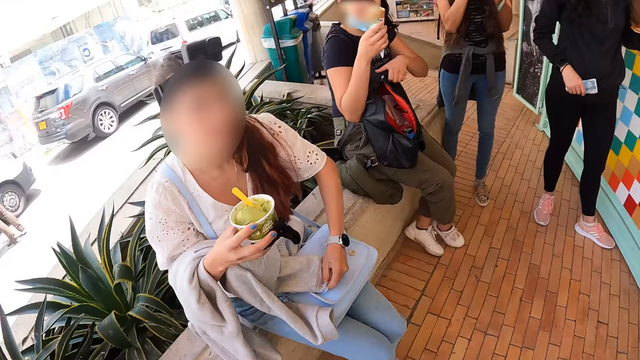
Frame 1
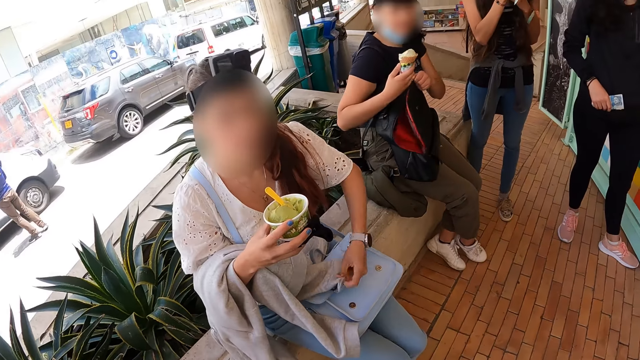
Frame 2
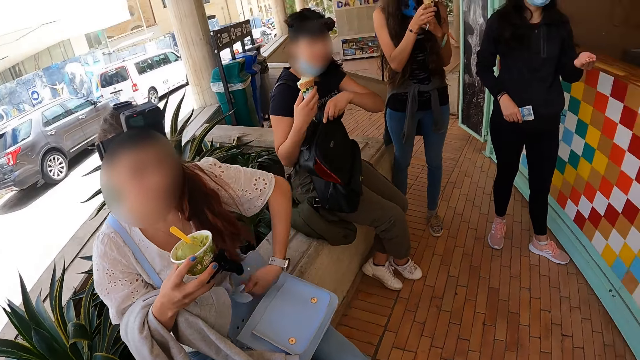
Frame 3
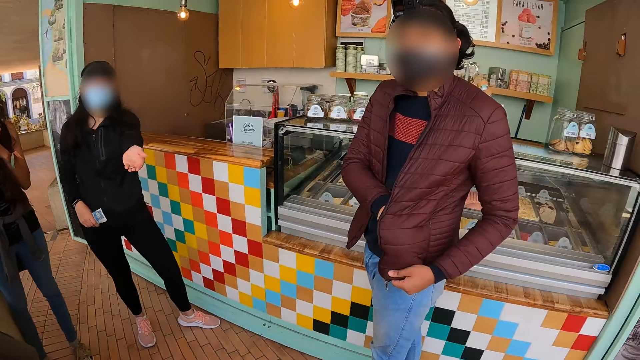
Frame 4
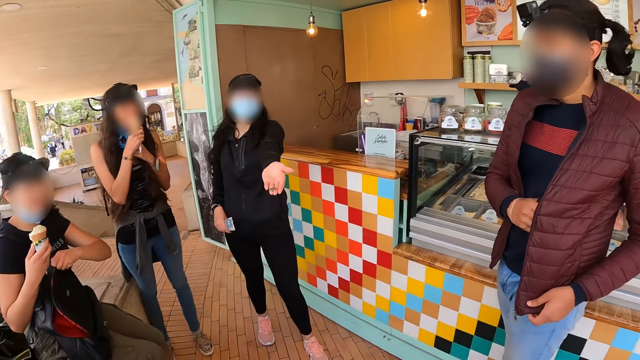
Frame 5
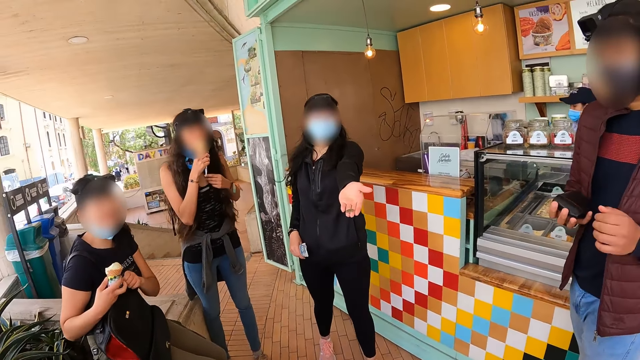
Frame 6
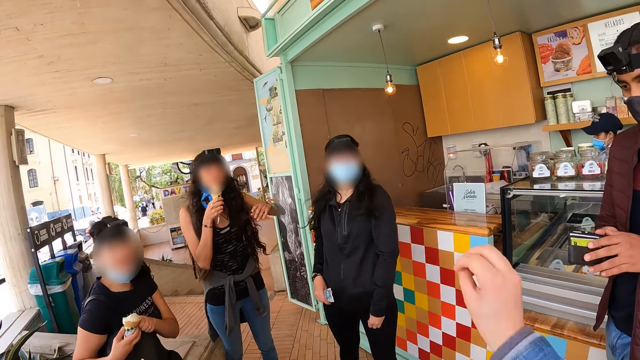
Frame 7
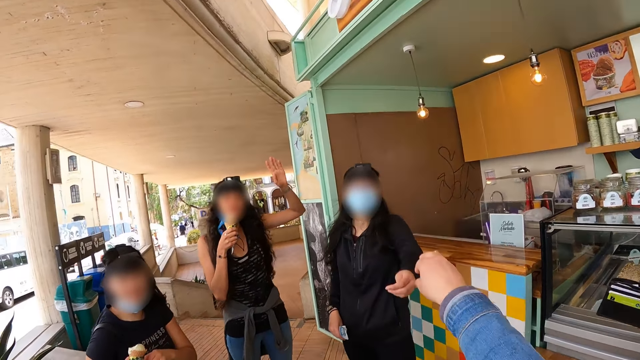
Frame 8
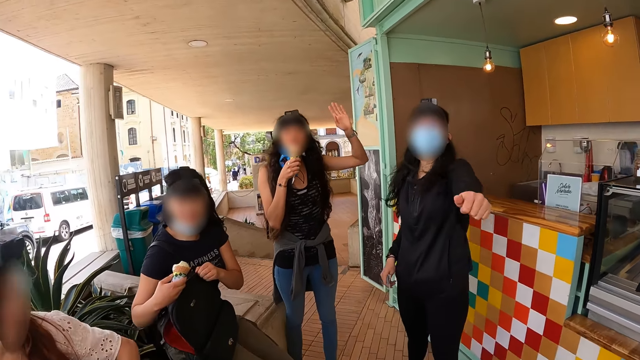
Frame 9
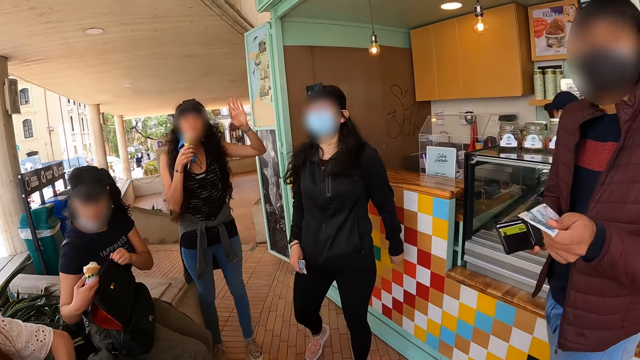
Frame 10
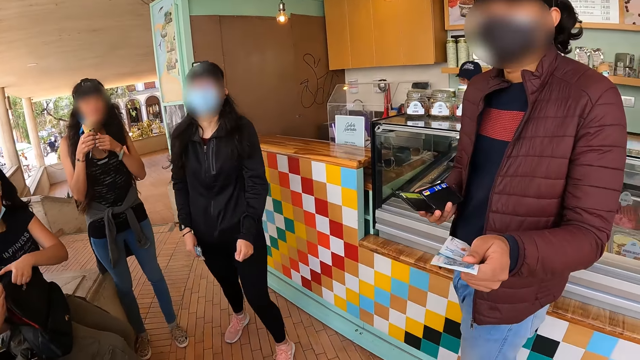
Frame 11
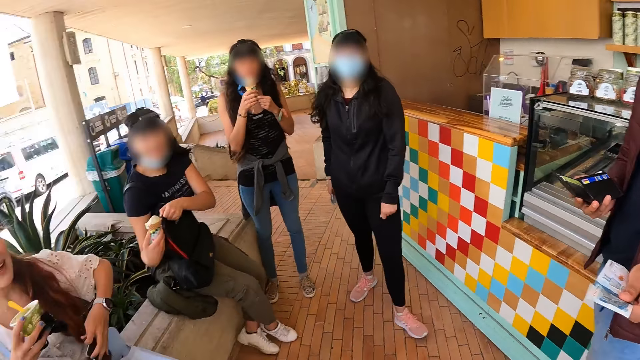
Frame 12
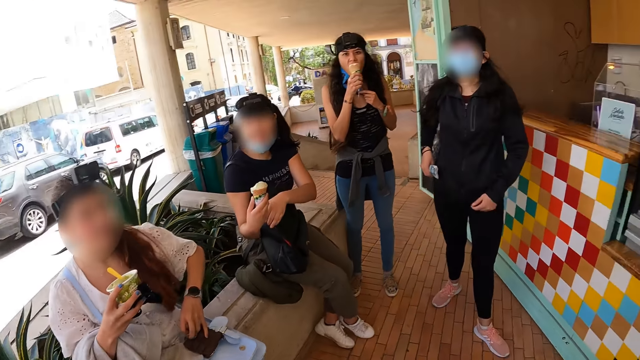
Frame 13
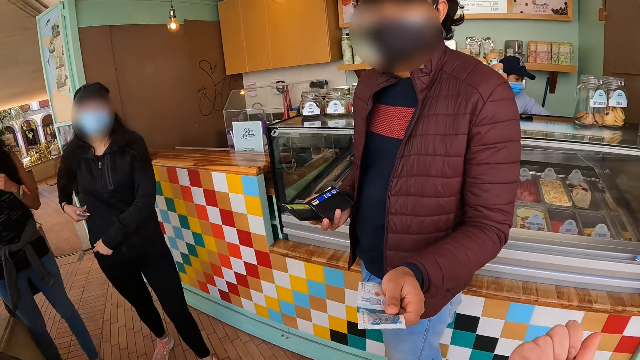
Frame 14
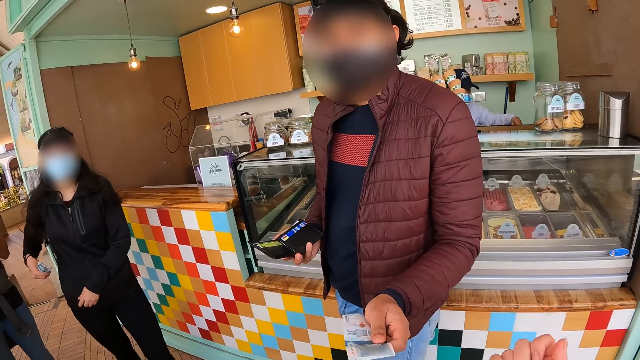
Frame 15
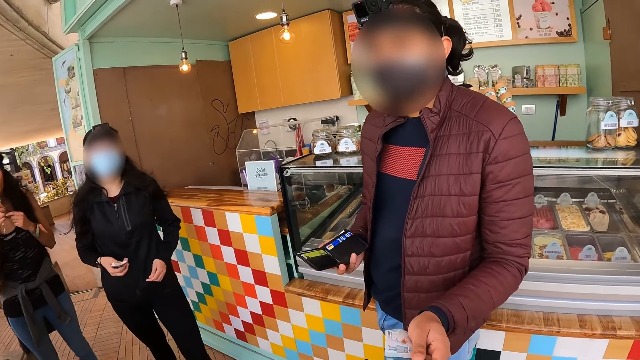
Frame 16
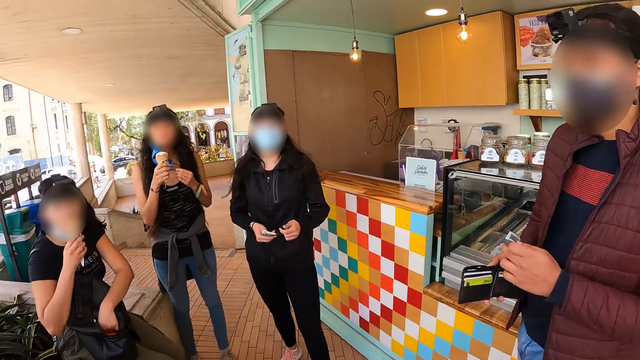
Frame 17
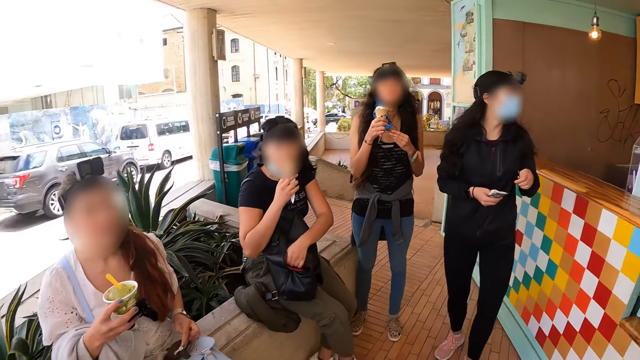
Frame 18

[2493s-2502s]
A lady stretches her hand to the camera wearer. A man takes out his wallet from his jacket. The camera wearer interacts with another lady. Another lady raises her hand up. The camera wearer interacts with another man. The first man holds a note in his hand from his wallet.

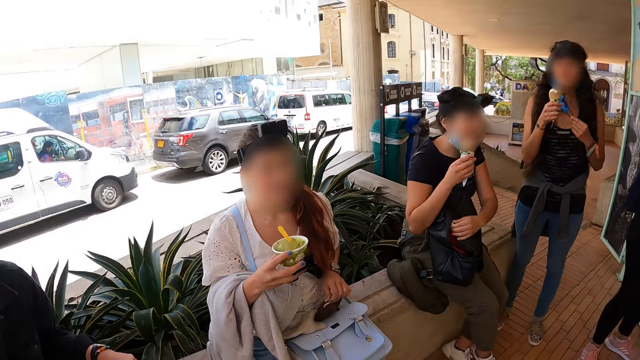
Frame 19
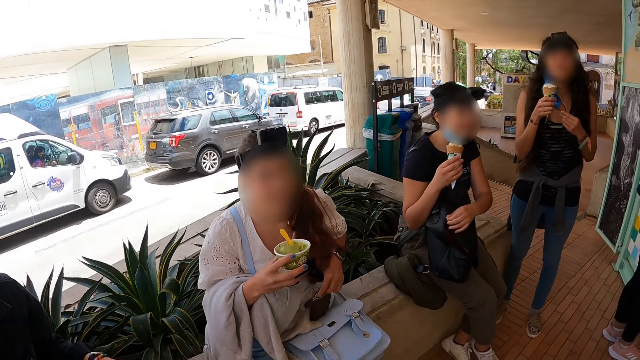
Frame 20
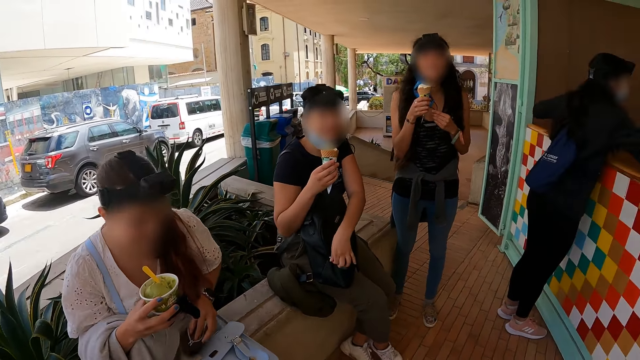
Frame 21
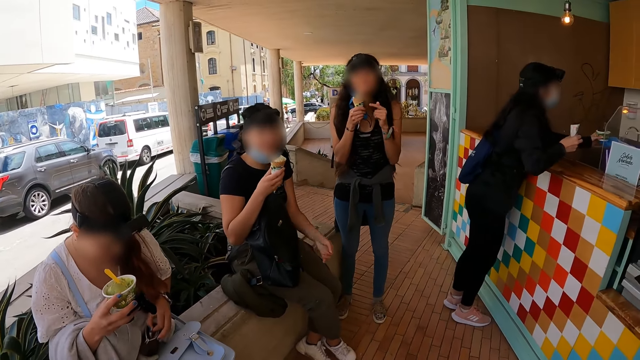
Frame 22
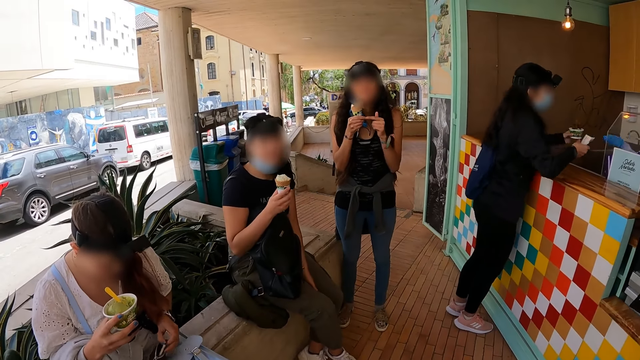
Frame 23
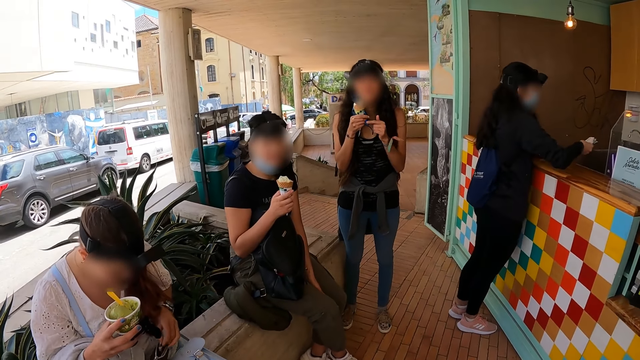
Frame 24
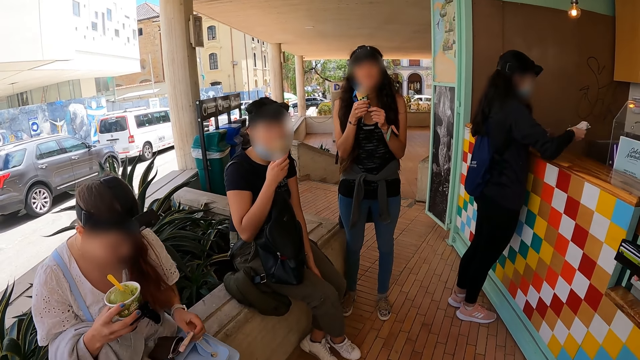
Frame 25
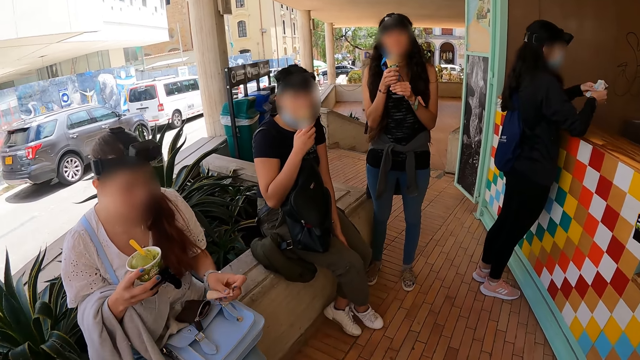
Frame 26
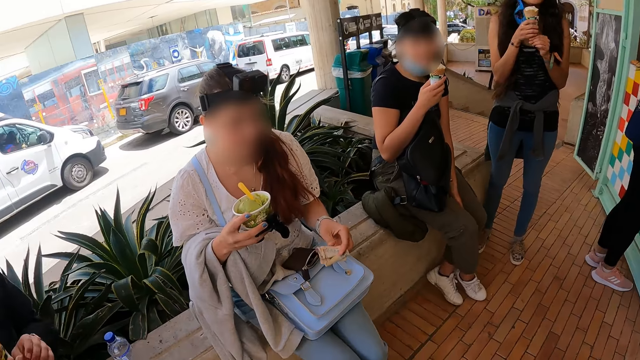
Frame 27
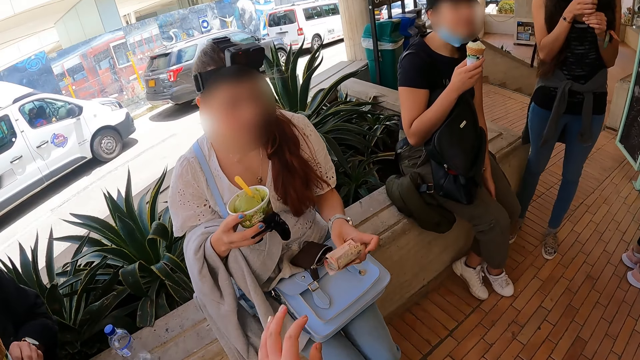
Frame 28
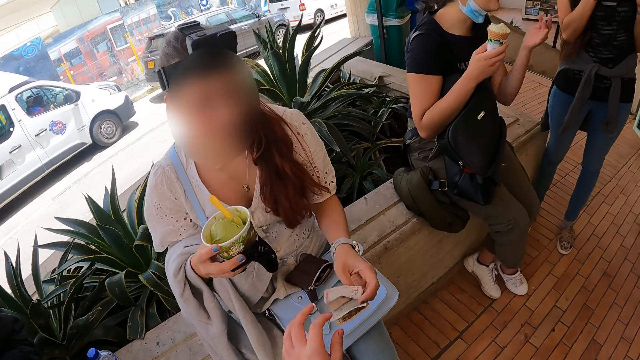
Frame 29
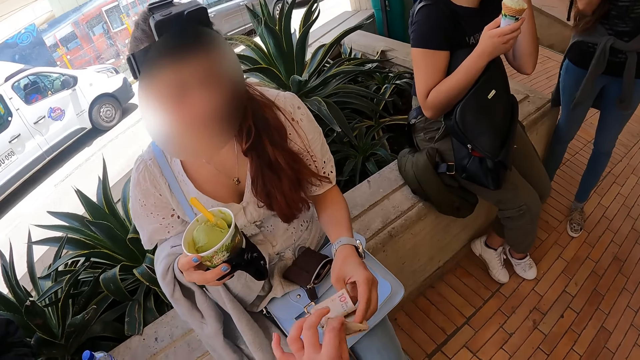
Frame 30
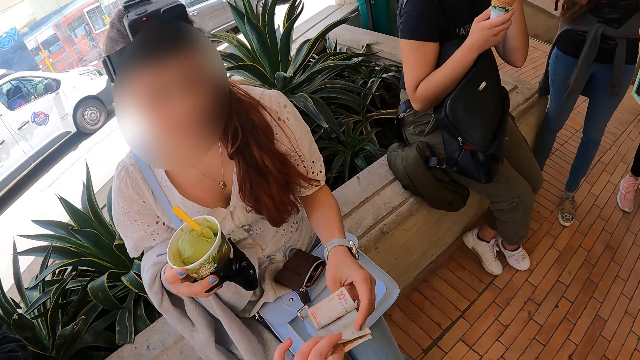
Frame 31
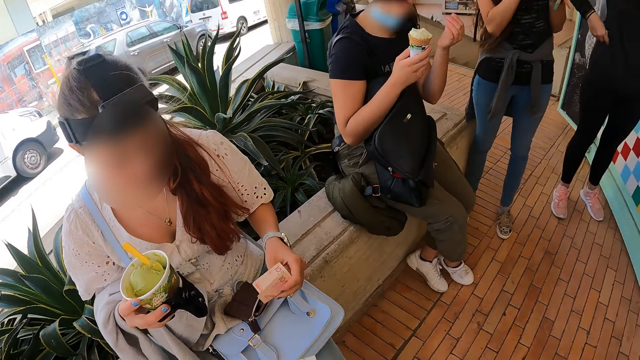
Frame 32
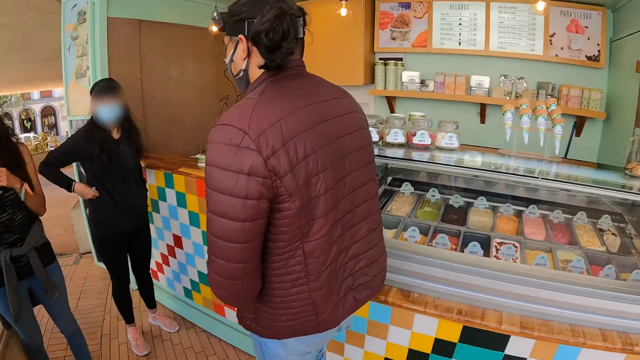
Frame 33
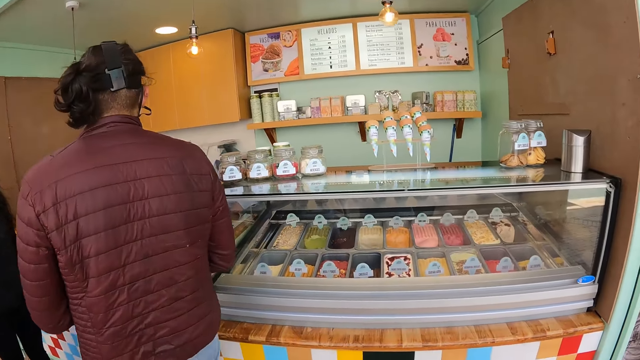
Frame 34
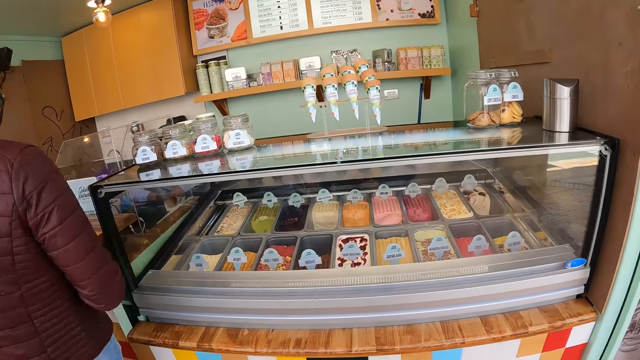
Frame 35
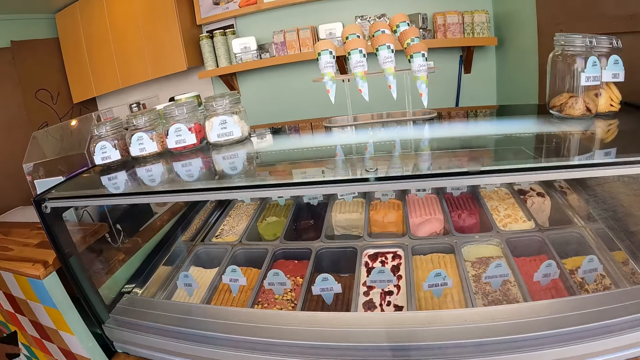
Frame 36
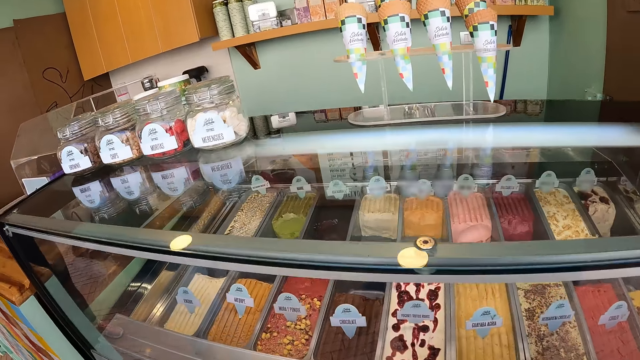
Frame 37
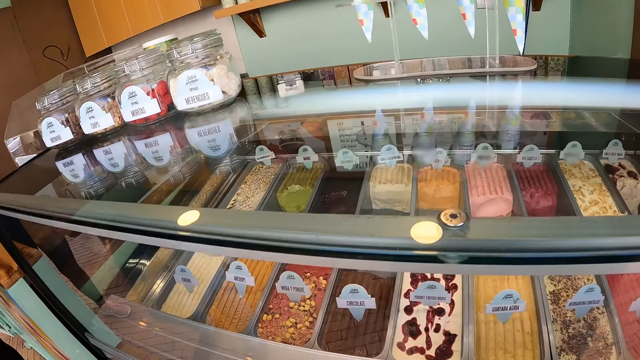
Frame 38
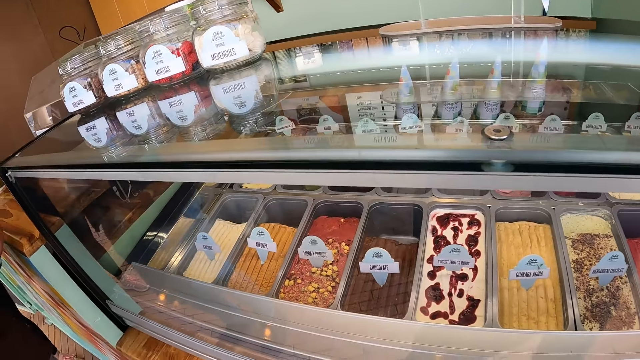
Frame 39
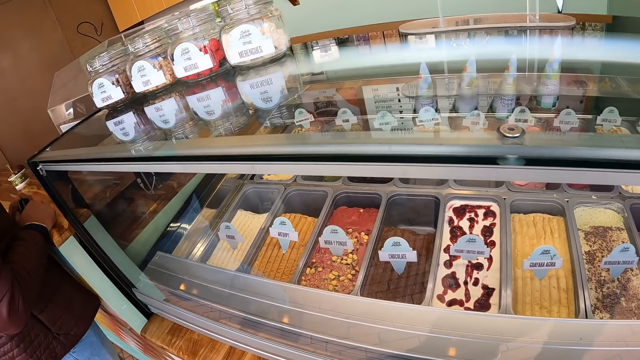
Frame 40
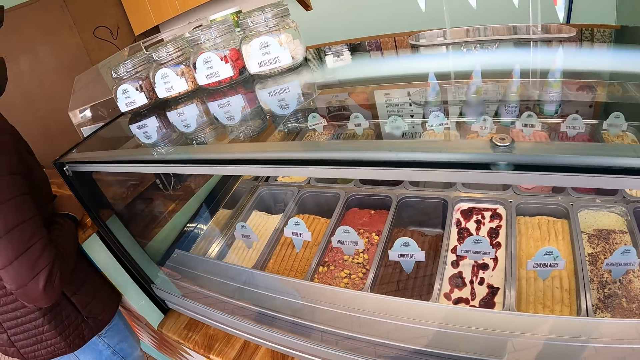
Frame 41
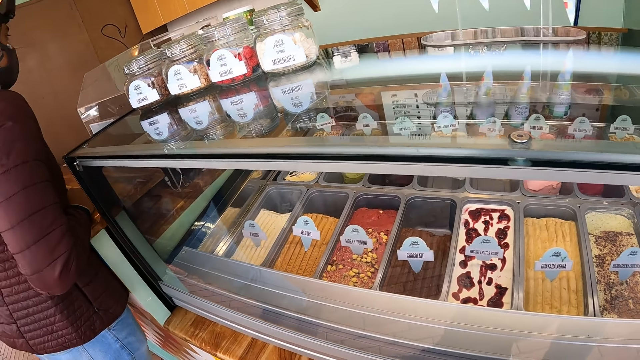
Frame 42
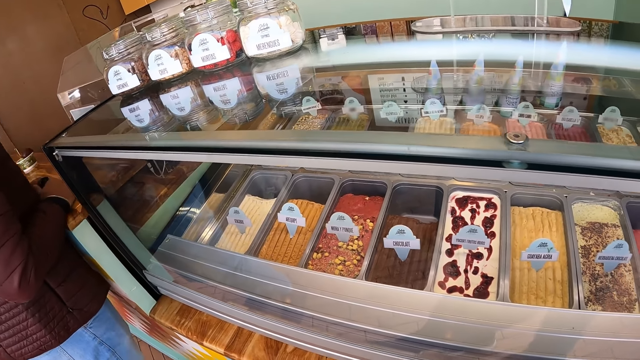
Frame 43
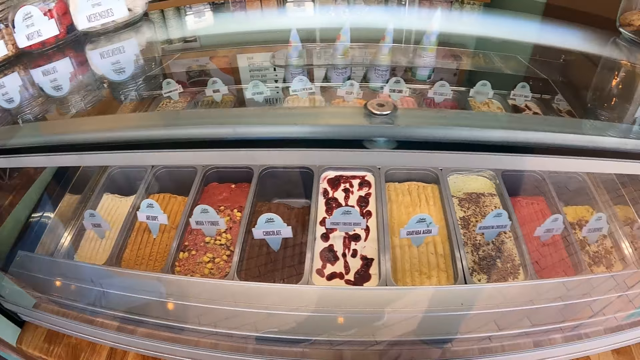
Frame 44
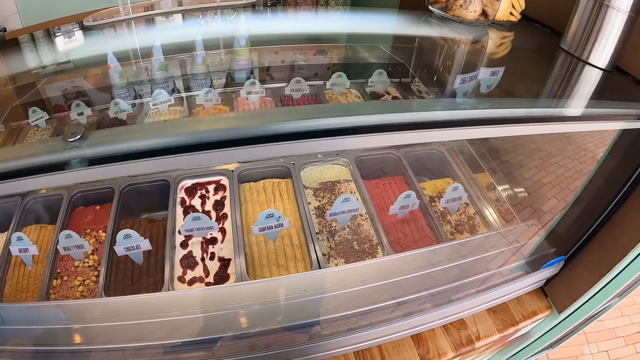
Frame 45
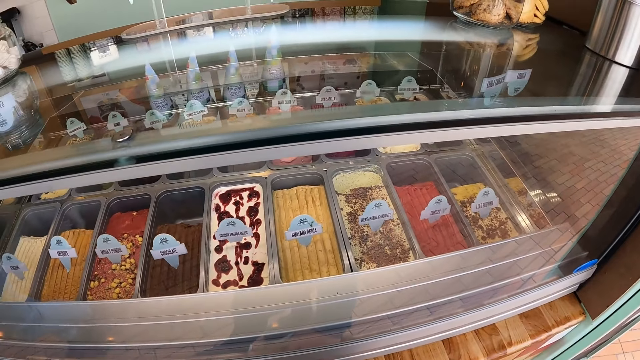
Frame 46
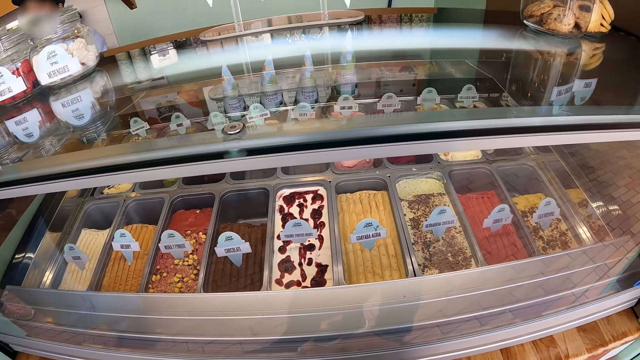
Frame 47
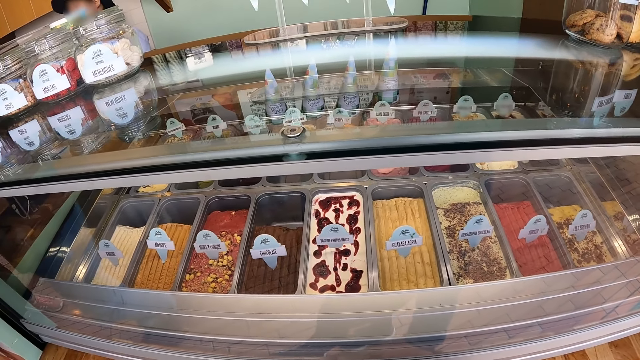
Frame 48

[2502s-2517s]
The camera wearer interacts with a lady. They interact with another lady. Another lady takes out a note from her purse and gives a man the note in her hand. The camera wearer interacts with the first lady. They walk to the counter. They look inside the counter.
